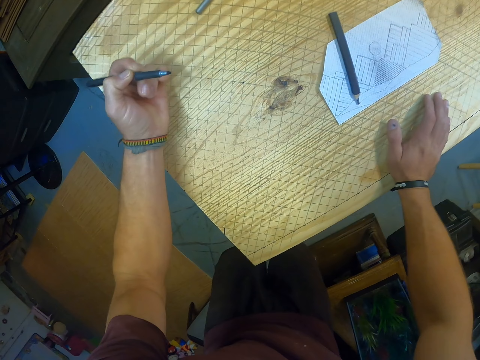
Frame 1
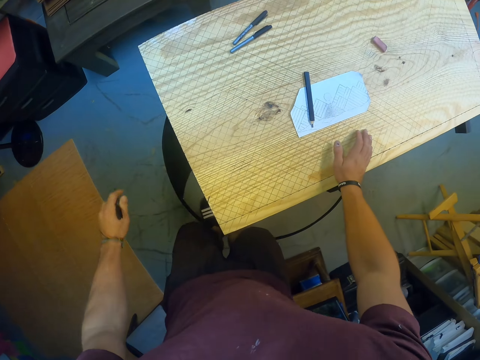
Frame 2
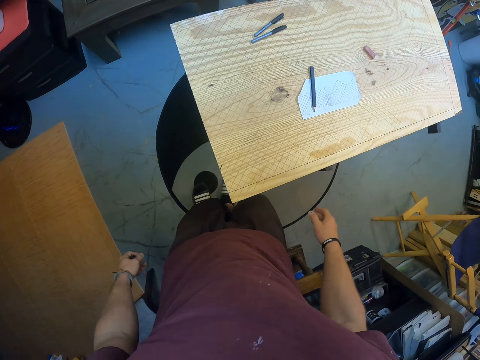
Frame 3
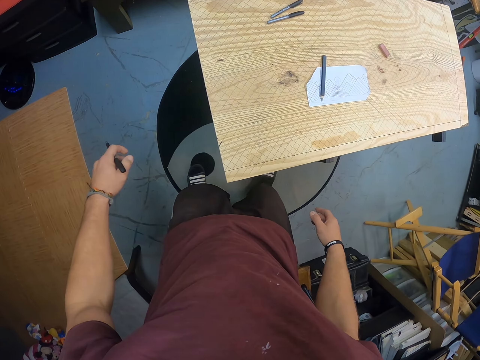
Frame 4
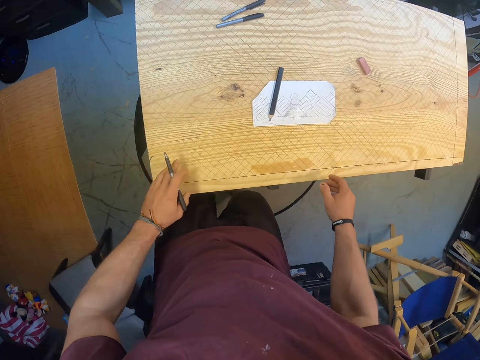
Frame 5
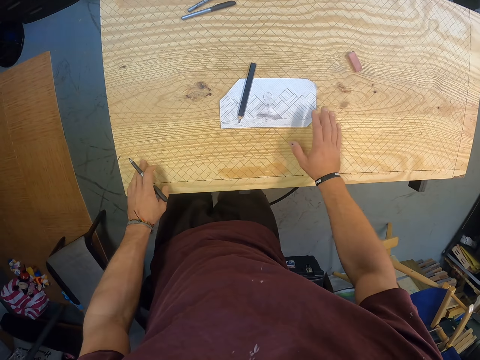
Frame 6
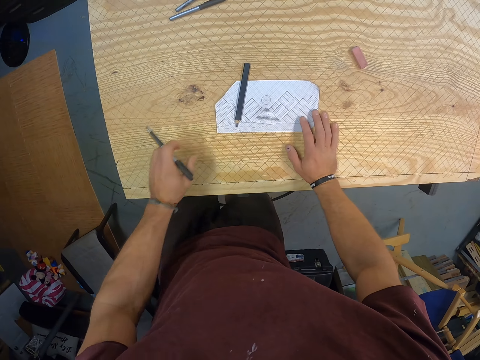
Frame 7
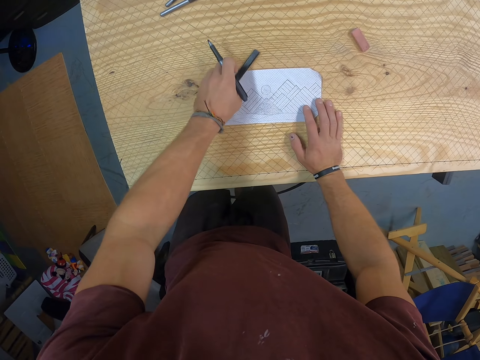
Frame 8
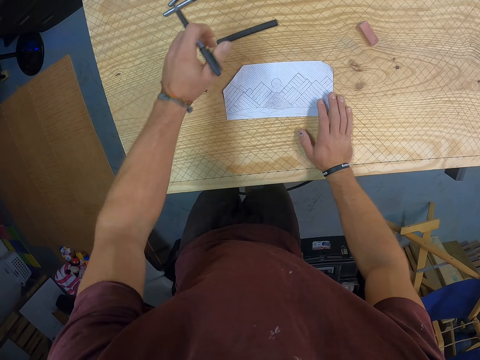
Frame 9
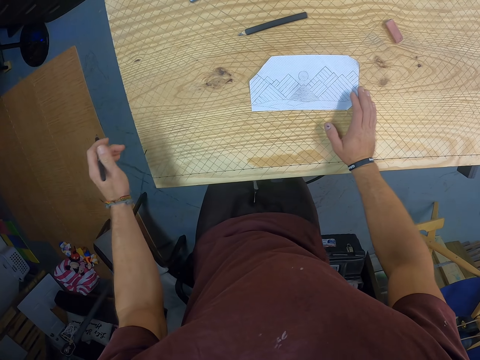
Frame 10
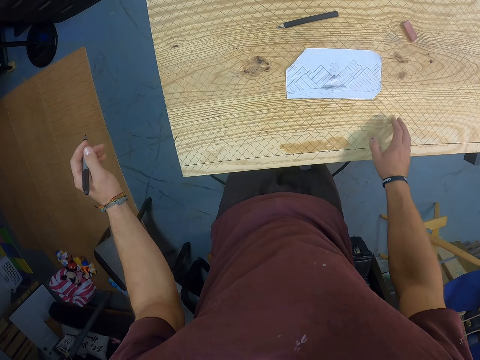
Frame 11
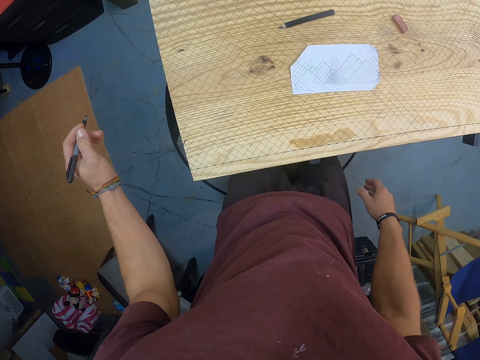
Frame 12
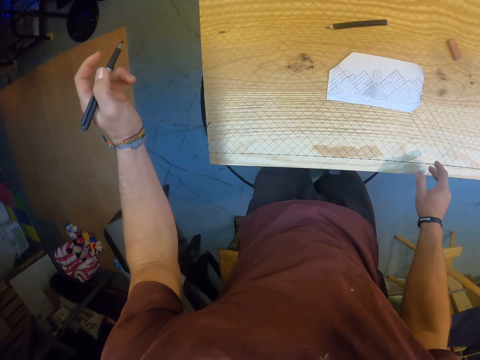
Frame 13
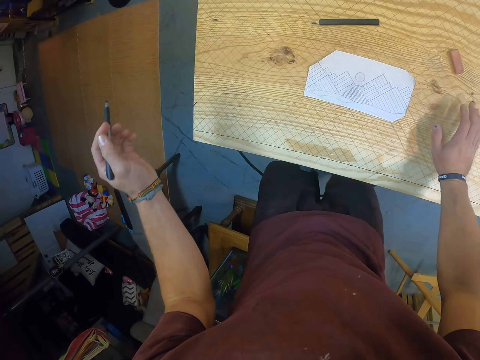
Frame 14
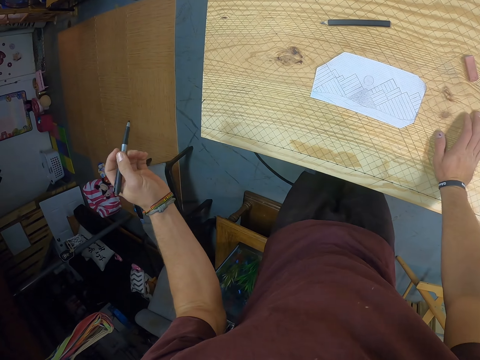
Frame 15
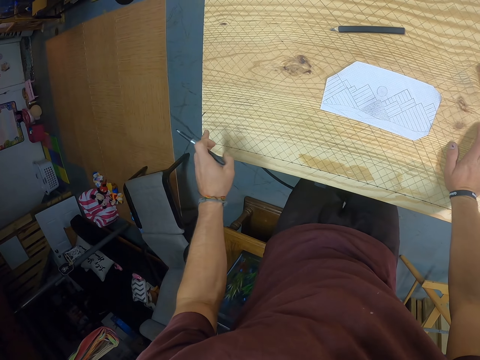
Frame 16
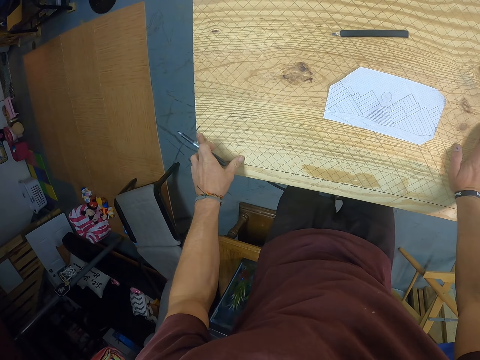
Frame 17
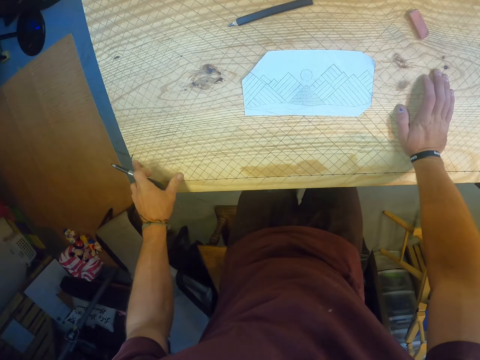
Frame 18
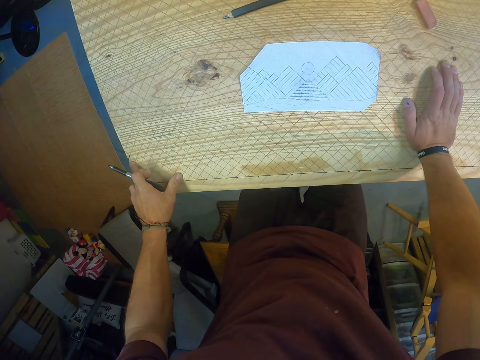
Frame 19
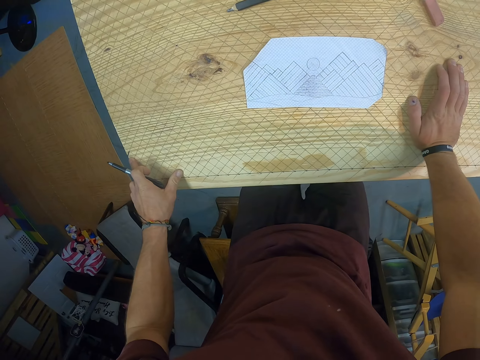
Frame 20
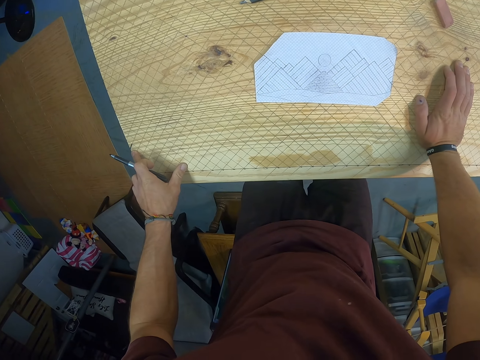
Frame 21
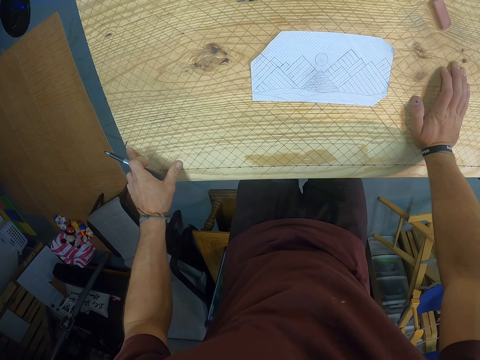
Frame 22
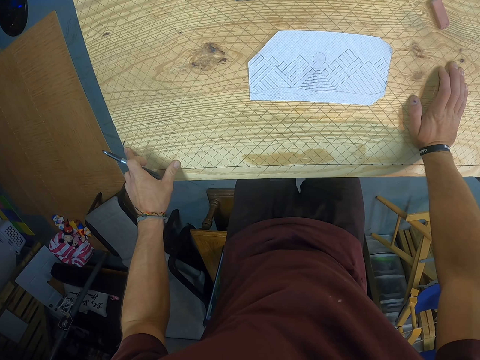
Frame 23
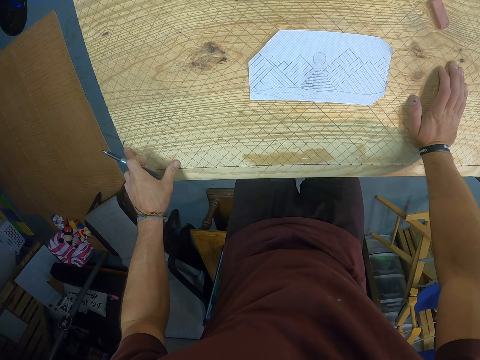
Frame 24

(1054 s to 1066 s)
The camera wearer places his right hand on the paper on the table. He moves the pencil on the table with his left hand. He places his right hand on the table. He places his left hand on the table.

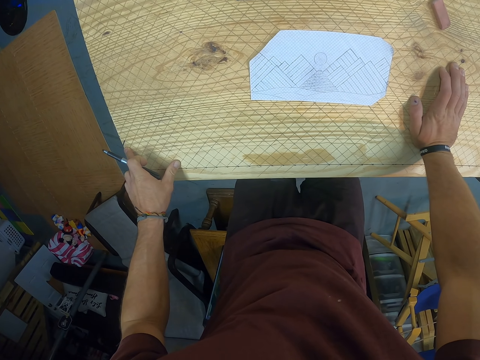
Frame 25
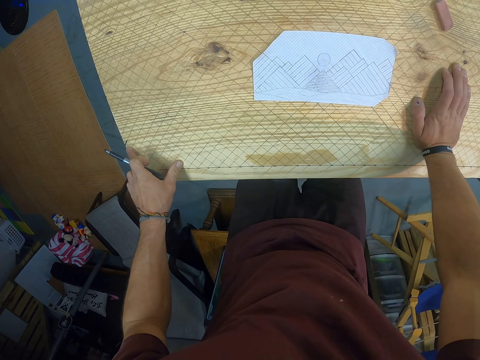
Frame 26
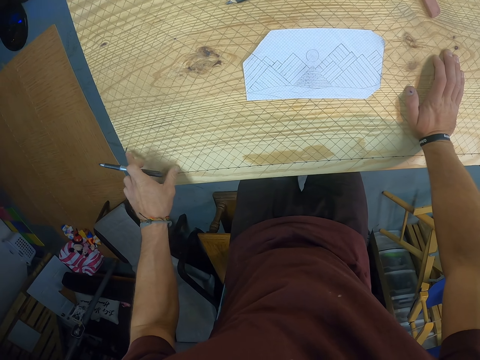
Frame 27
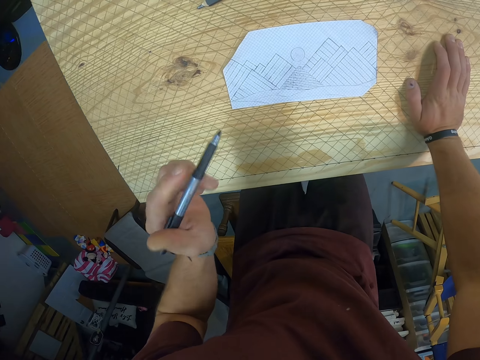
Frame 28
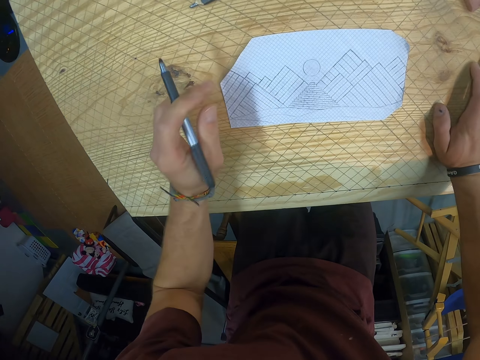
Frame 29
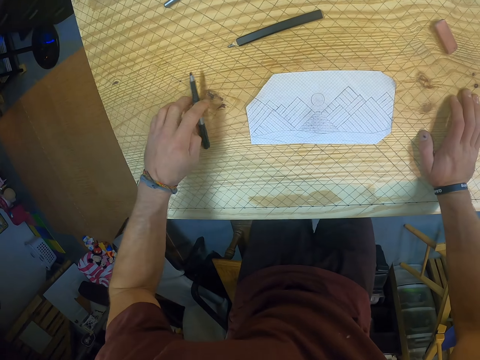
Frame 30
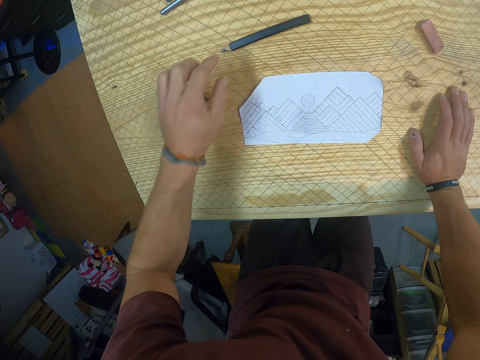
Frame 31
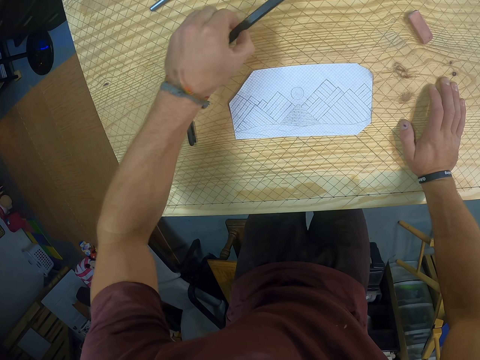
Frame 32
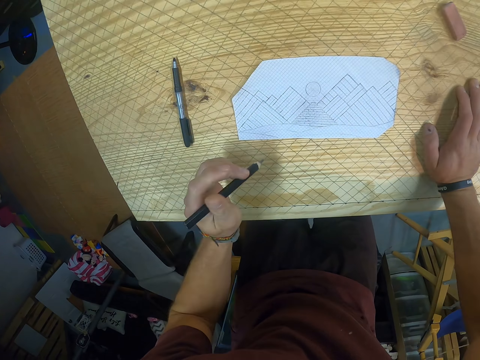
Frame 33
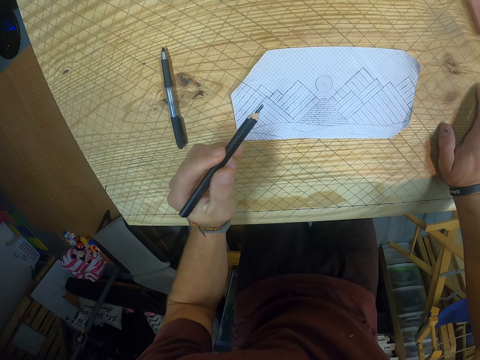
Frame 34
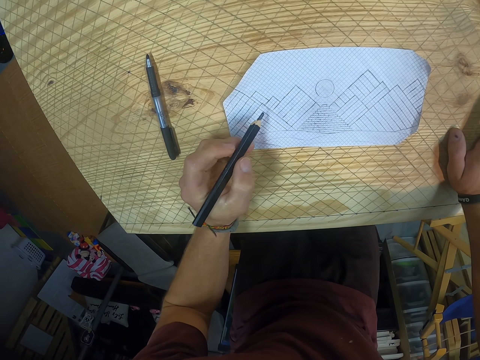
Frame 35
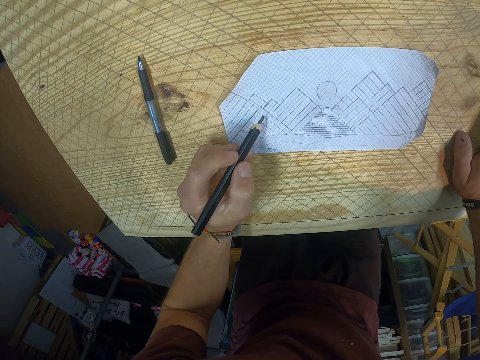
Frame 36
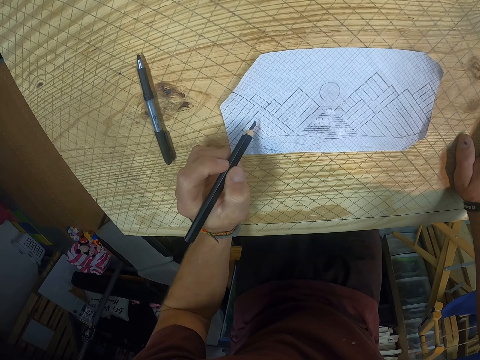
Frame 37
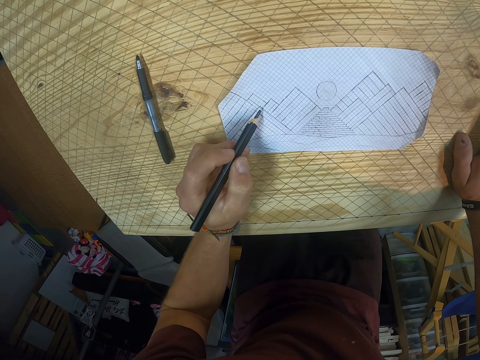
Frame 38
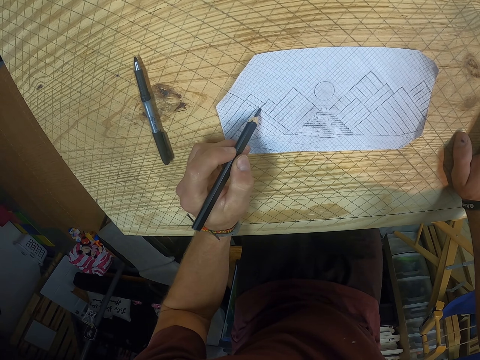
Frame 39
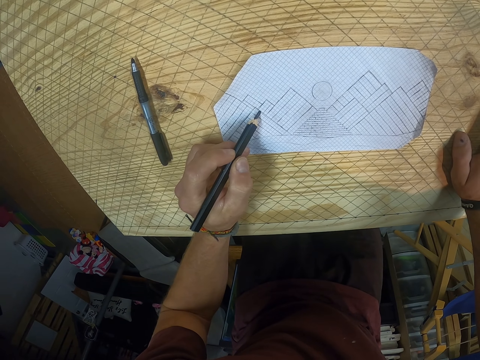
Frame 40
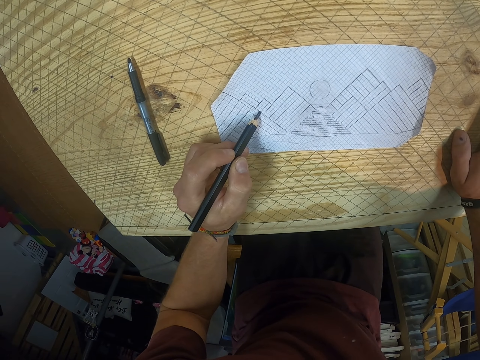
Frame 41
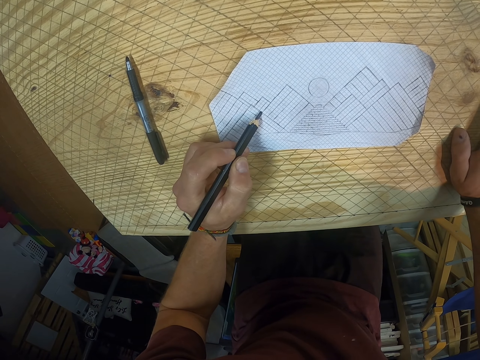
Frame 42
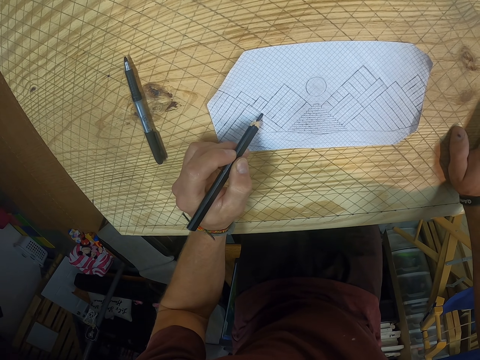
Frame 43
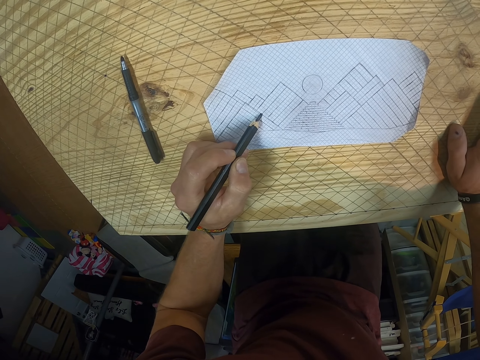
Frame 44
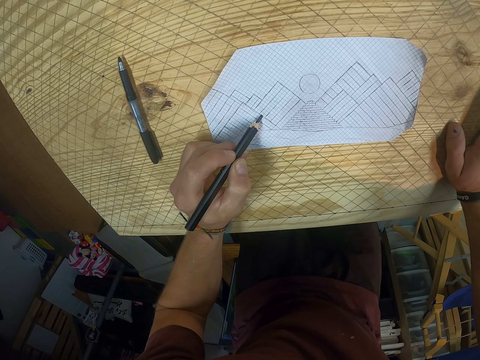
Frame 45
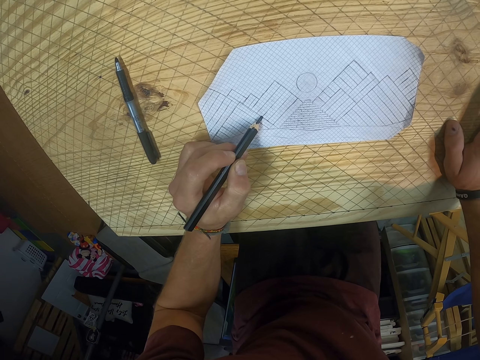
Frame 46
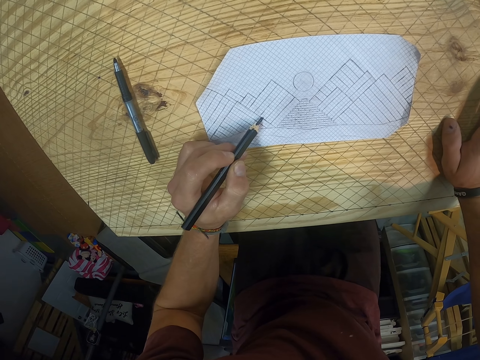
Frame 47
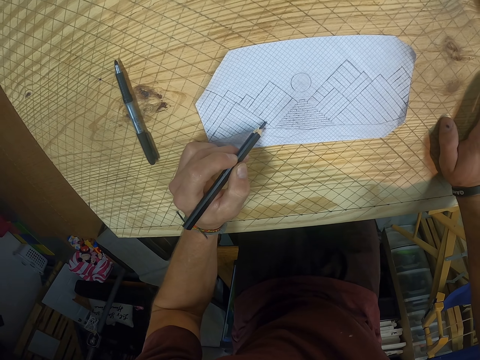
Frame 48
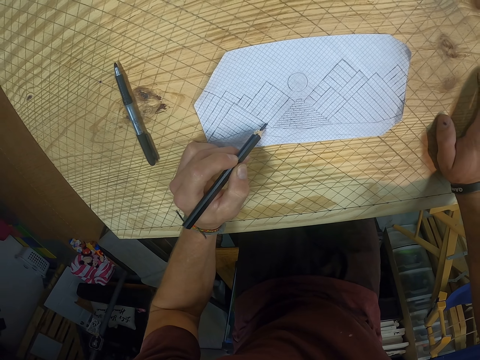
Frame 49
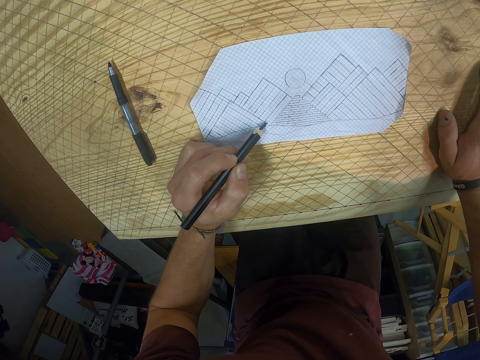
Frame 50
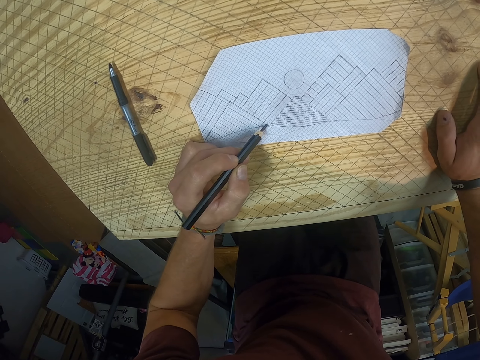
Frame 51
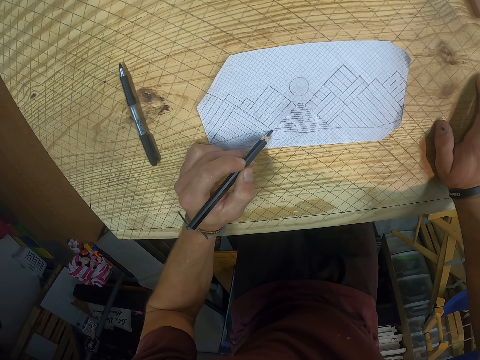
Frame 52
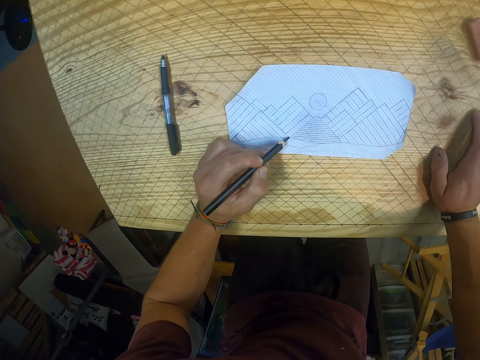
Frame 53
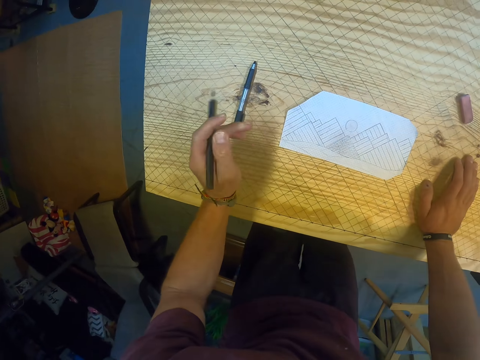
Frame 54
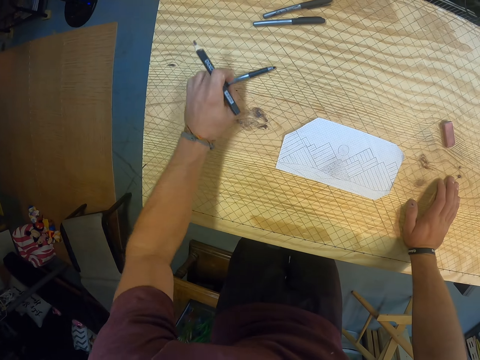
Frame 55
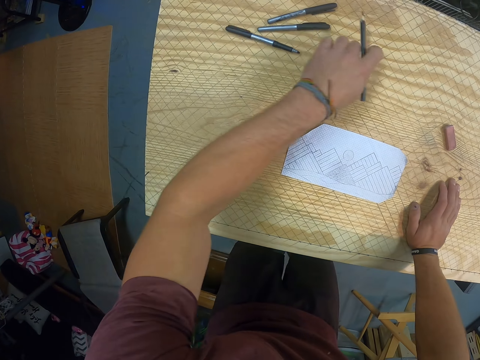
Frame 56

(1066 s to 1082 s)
The camera wearer drops the marker on the table with his left hand. He picks the pencil from the table with his left hand. He dots the paper on the table with the pencil in his left hand. He moves the marker on the table with his left hand. He drops the pencil on the table with his left hand.
